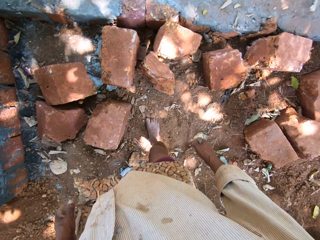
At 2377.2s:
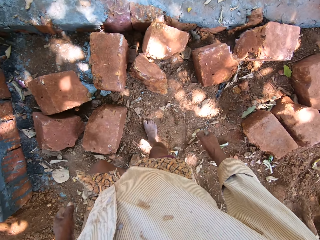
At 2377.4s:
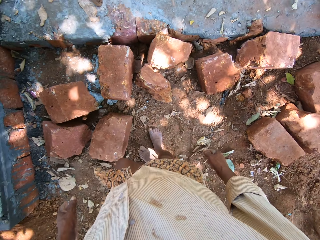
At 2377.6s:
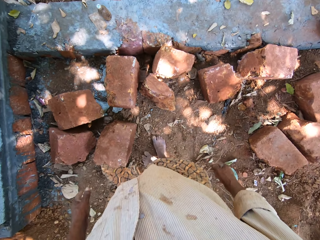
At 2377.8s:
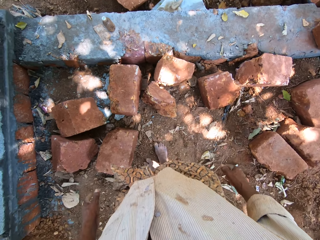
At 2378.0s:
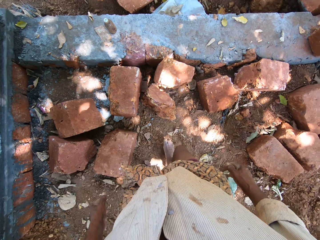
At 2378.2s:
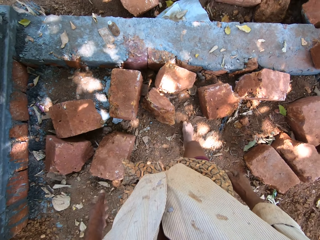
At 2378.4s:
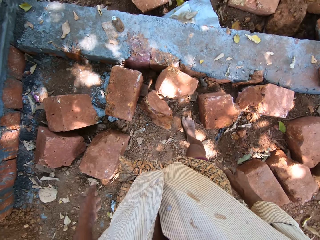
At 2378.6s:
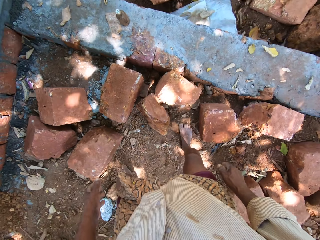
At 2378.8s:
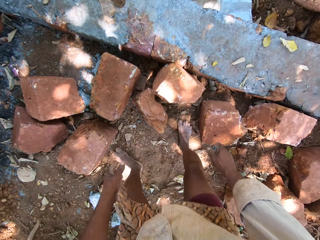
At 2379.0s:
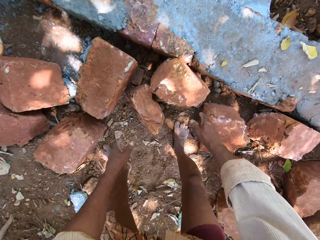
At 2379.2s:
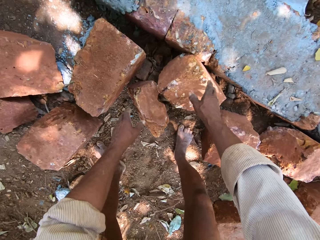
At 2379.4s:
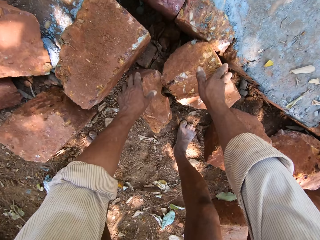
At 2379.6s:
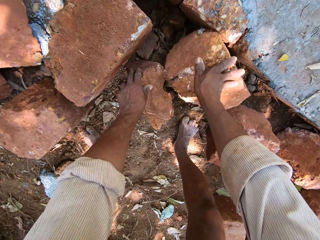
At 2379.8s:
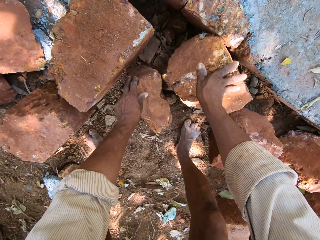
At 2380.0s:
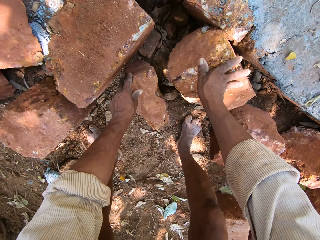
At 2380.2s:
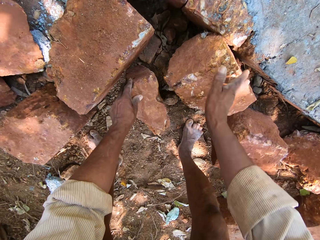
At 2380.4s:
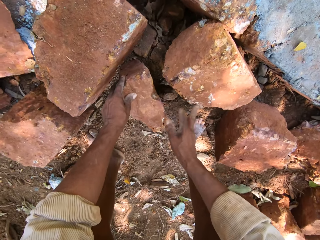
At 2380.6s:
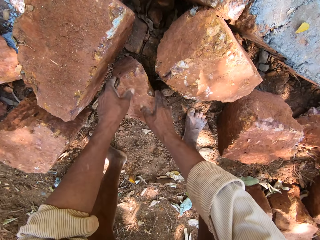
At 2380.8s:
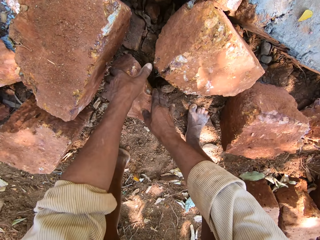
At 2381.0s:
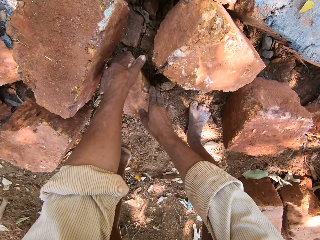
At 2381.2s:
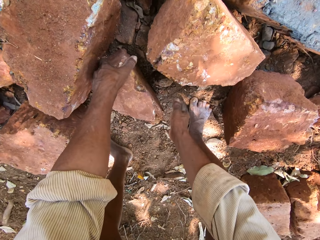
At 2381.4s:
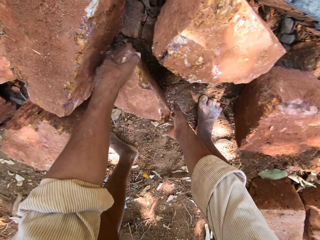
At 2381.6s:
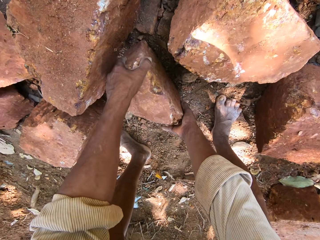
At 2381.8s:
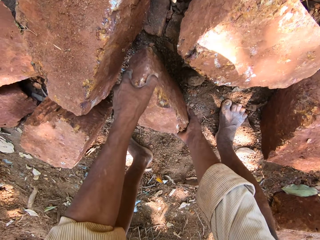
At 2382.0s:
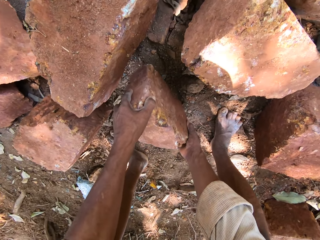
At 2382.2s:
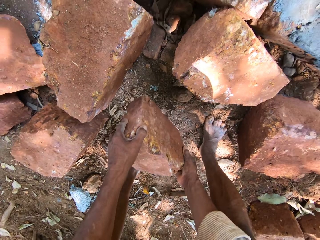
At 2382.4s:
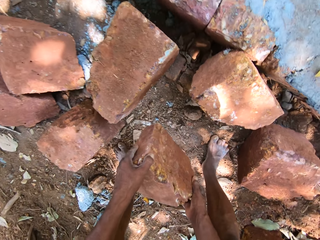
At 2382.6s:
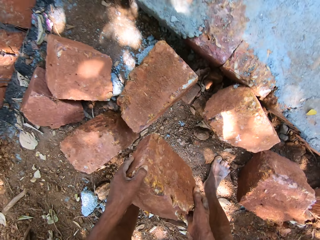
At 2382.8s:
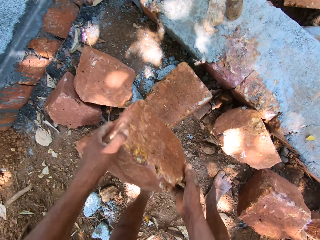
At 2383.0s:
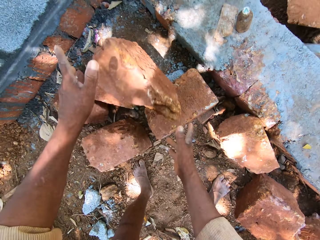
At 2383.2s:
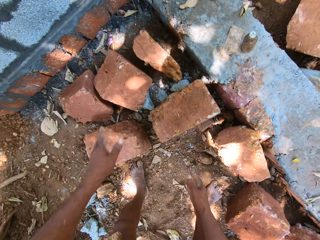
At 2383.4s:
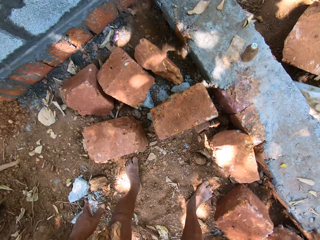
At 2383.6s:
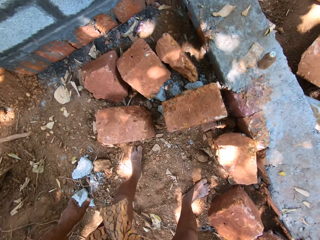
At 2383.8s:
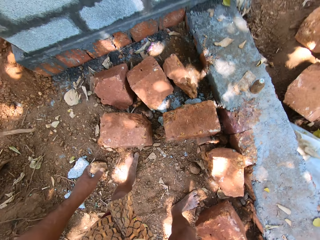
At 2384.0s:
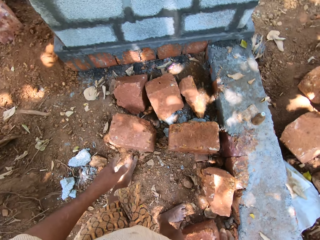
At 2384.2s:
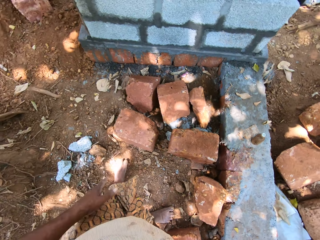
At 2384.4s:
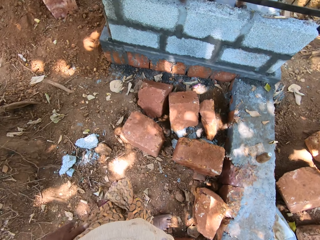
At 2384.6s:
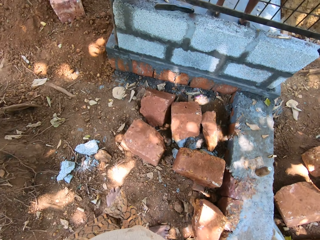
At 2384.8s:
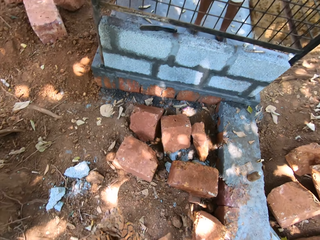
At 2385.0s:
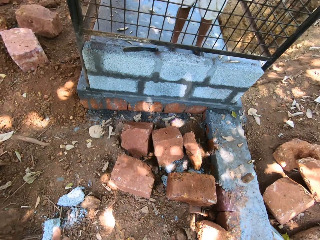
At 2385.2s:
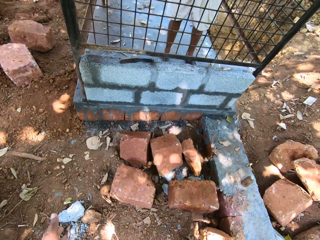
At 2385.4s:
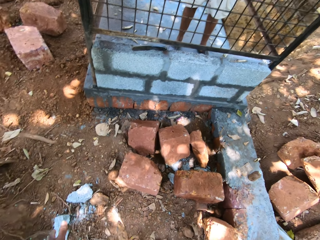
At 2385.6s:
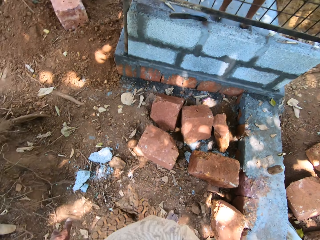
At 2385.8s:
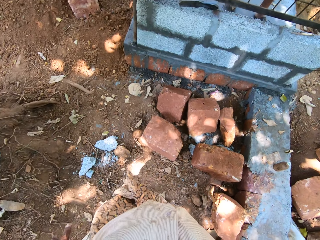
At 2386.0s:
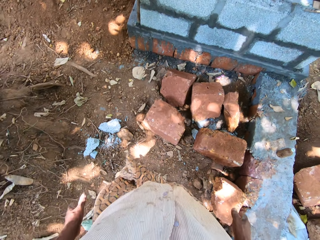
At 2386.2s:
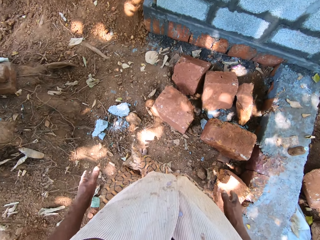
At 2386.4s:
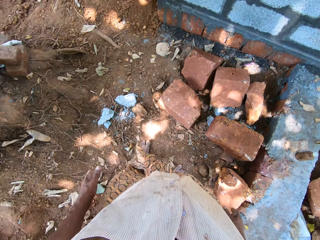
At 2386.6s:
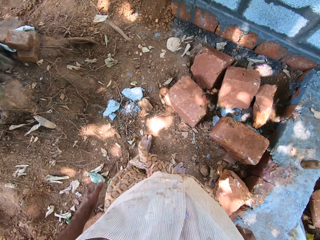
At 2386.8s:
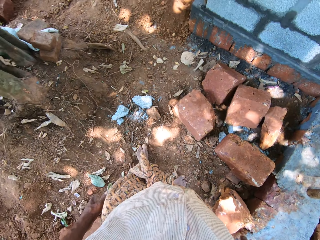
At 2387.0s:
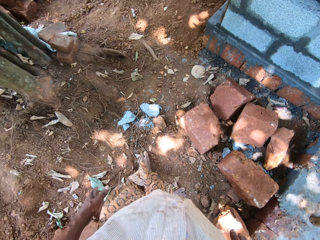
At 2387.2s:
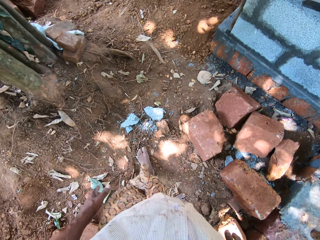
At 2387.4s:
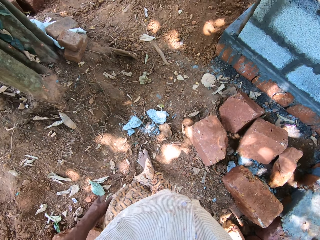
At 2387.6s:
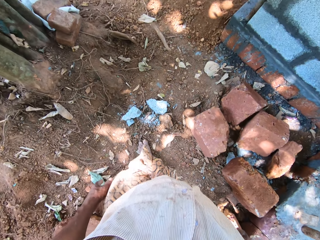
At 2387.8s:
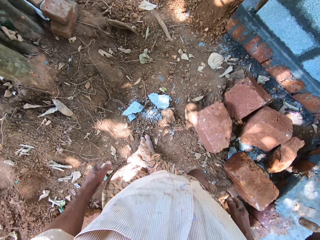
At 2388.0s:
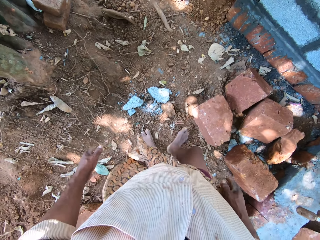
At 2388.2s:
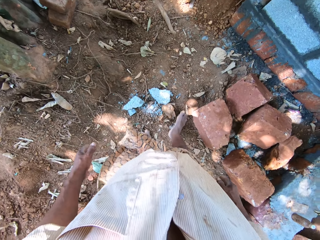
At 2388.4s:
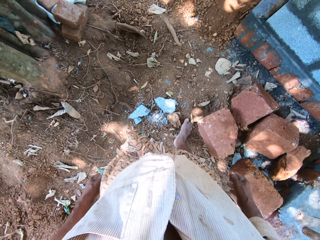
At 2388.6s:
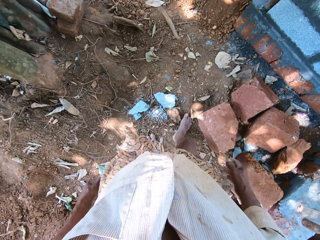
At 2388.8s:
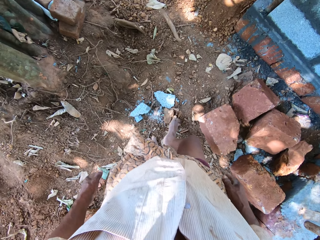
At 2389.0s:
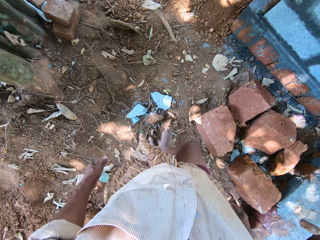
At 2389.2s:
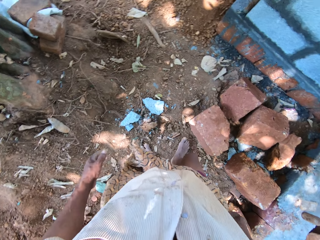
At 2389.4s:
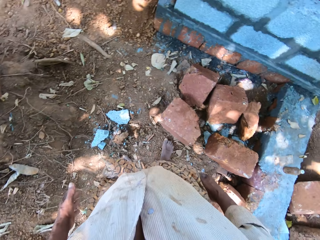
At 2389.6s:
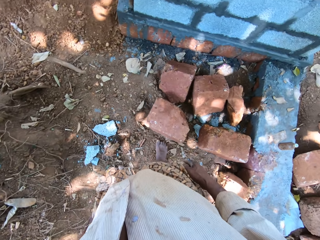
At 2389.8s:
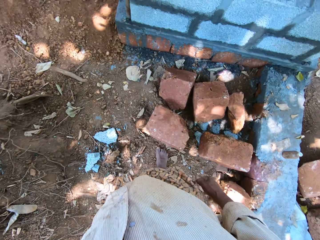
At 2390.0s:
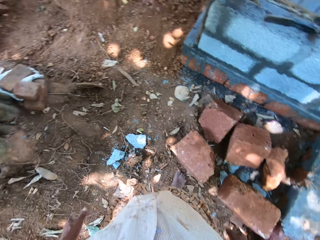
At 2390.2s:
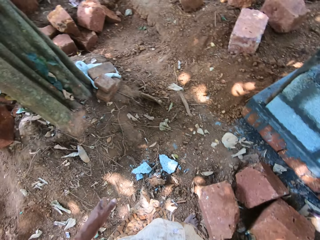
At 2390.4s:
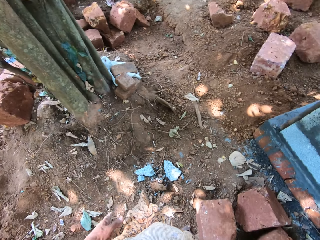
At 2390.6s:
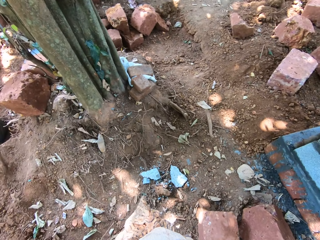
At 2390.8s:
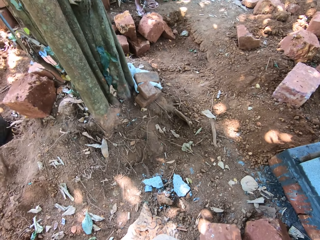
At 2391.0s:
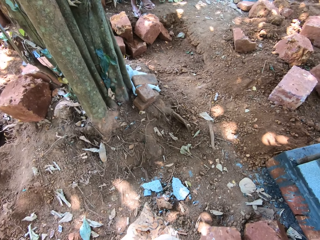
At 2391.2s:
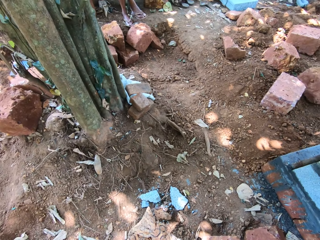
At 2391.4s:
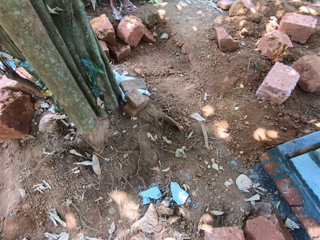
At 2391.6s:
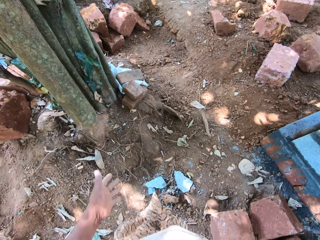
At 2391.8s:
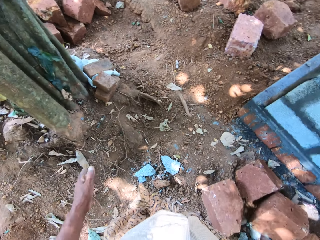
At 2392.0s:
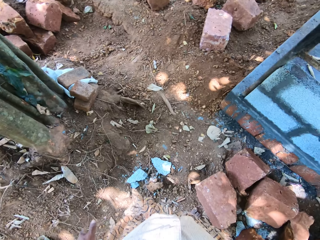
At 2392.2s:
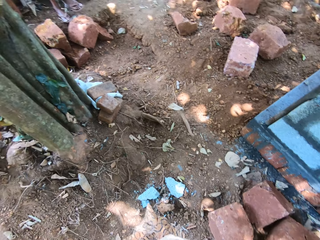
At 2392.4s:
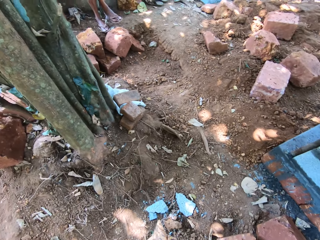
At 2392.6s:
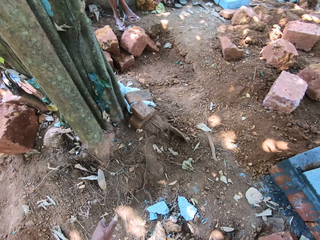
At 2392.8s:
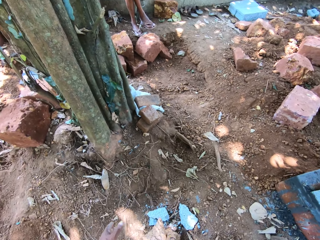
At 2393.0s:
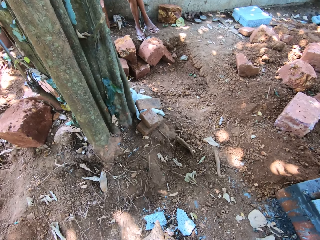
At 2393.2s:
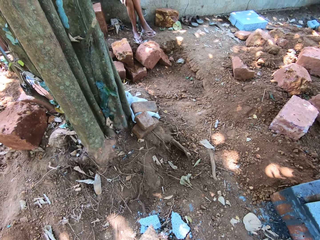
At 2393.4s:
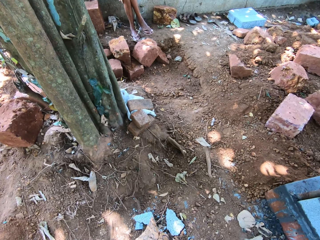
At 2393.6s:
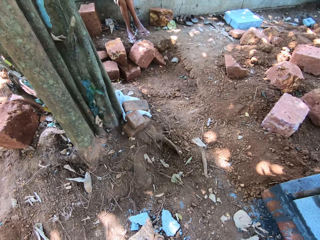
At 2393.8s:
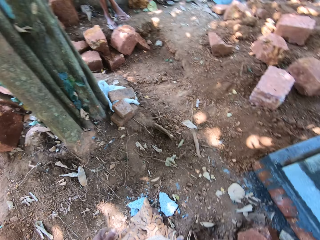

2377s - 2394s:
The camera wearer touches a brick on the ground with his left hand. He touches the brick on the ground with his right hand. He holds the brick. He picks the brick from the ground with both hands. A man converses with another man and the camera wearer. The camera wearer drops the brick on the ground with both hands. He looks around. He moves some broken bricks on the ground with his right leg. He walks.

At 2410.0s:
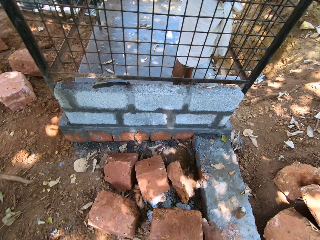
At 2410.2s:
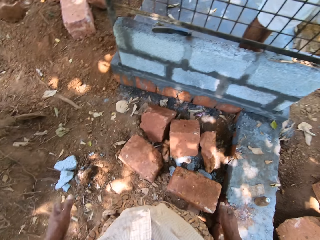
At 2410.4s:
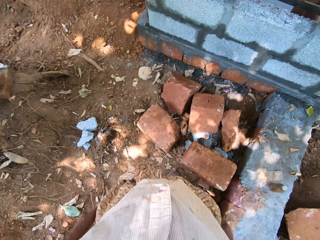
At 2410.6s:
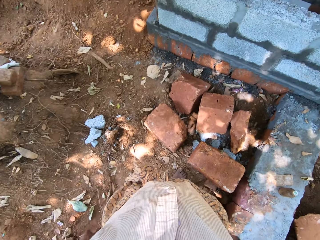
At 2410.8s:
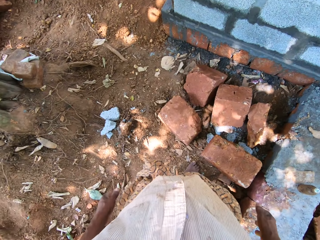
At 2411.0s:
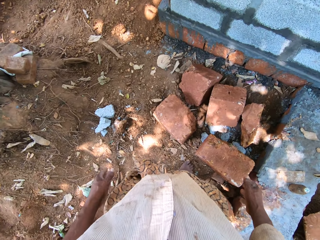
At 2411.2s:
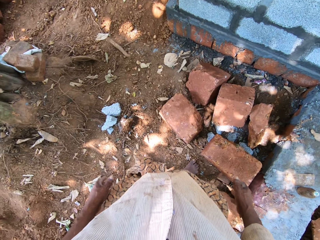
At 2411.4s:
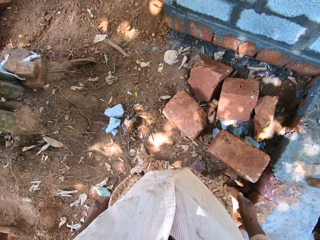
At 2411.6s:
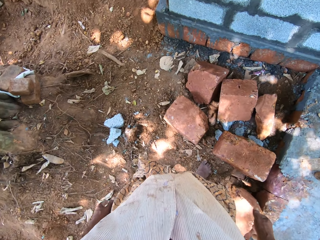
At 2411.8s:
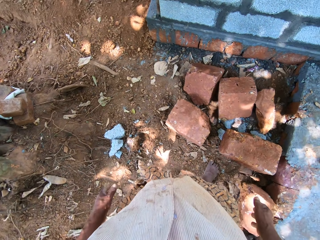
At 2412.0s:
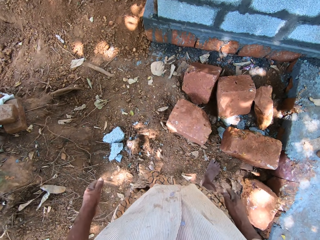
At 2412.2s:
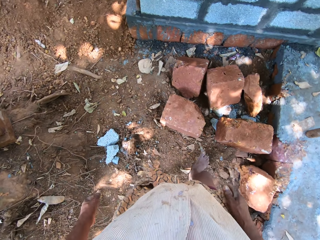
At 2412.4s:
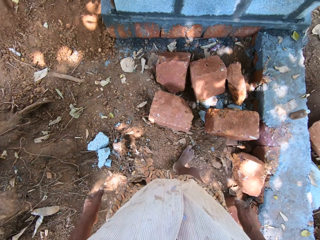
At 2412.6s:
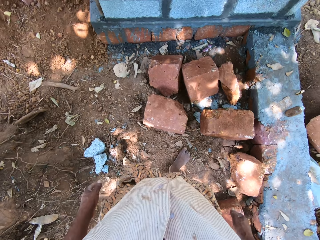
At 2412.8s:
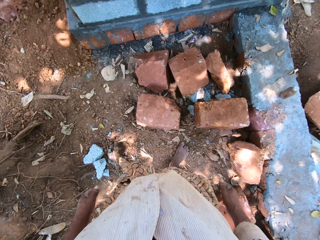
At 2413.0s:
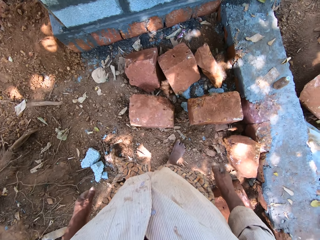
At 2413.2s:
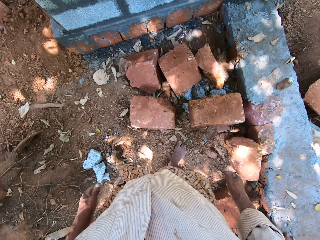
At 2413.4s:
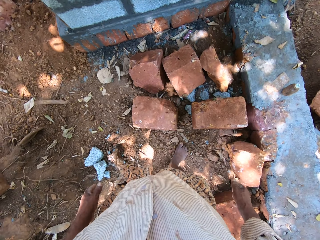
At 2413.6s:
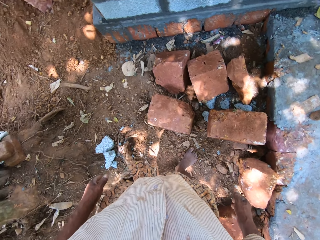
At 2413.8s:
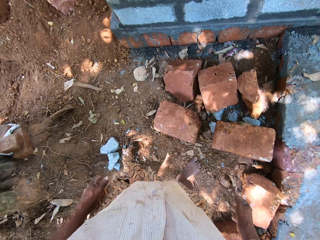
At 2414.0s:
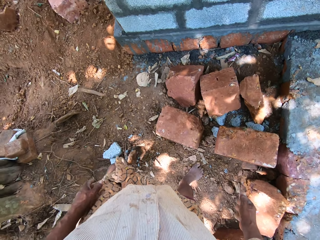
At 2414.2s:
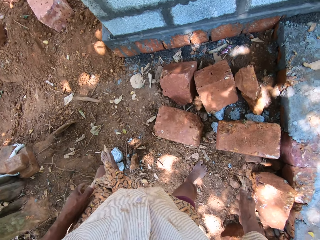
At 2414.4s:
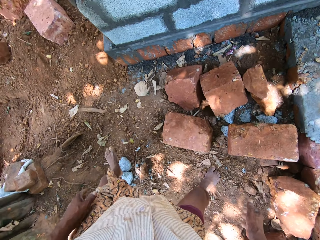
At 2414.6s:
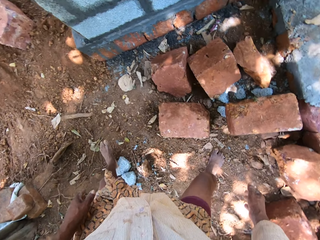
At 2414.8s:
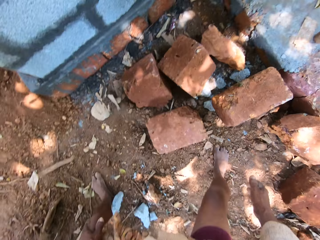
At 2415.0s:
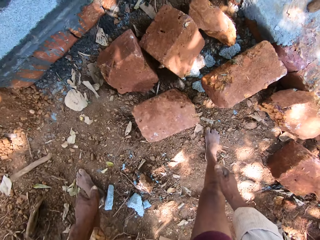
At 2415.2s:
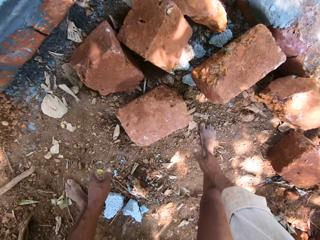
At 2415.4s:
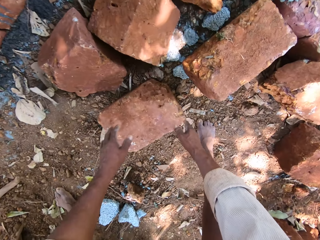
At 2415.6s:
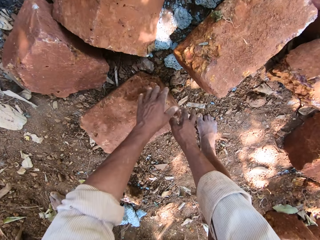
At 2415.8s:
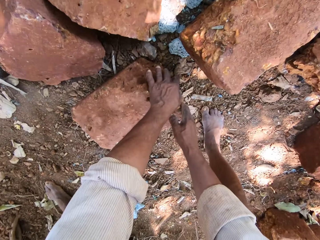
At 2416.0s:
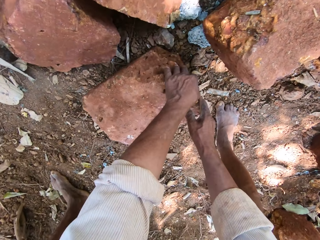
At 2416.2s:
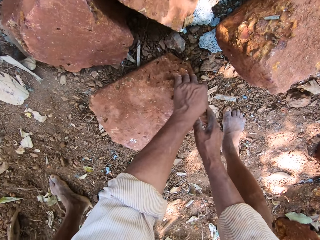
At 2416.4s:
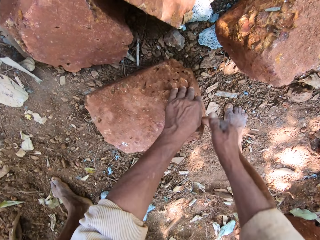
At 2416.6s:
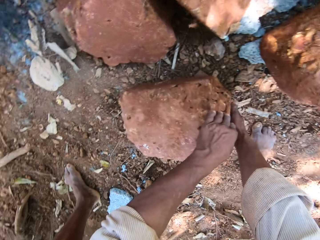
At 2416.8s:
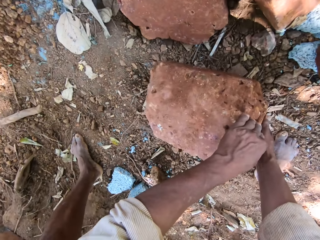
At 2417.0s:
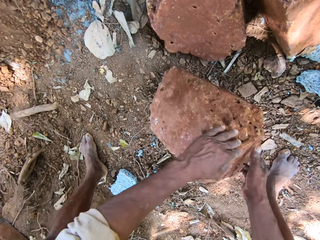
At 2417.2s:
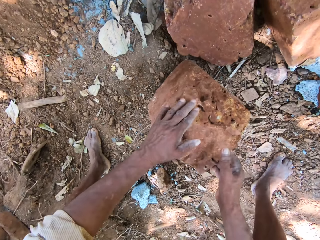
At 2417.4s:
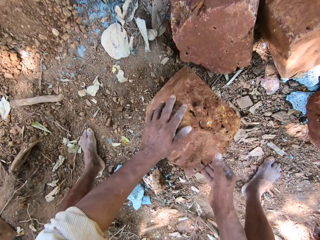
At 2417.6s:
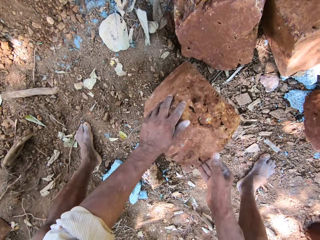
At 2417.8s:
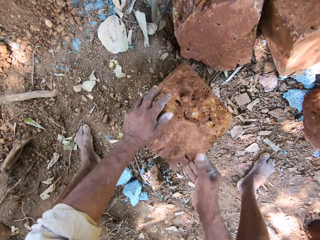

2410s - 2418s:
The camera wearer chats with a man. They move. They move the brick on the ground with both hands. They hold the brick.
